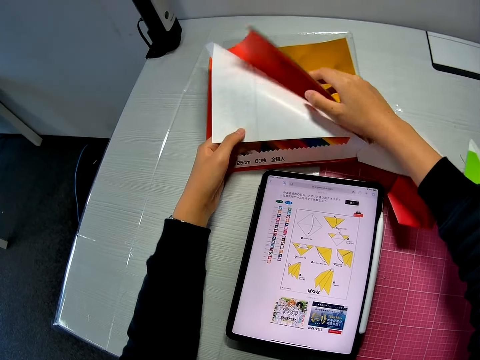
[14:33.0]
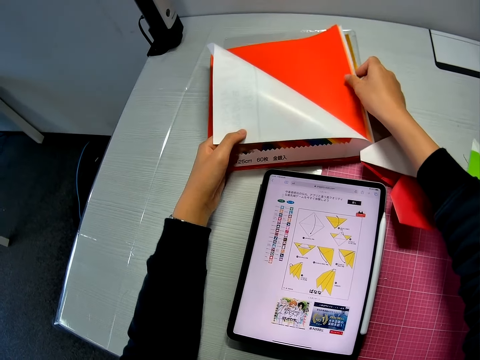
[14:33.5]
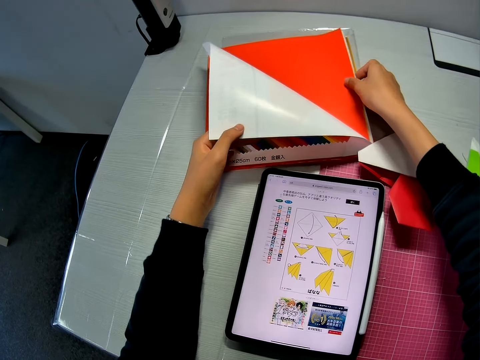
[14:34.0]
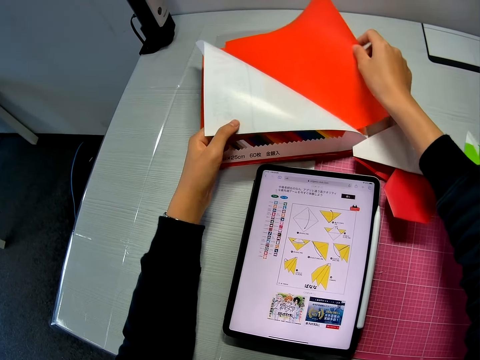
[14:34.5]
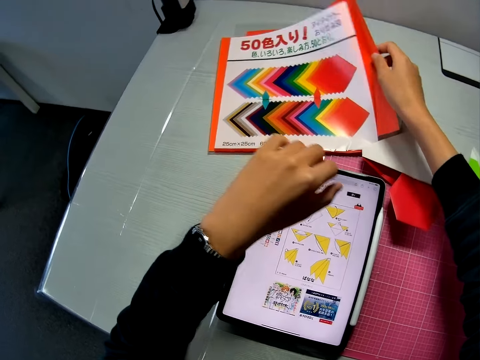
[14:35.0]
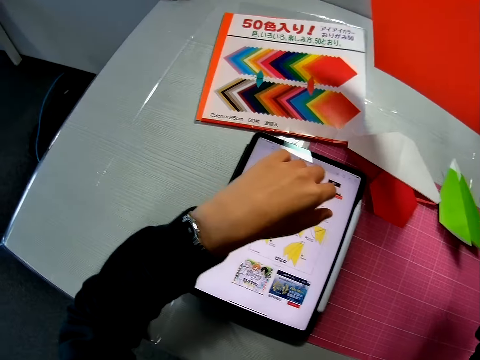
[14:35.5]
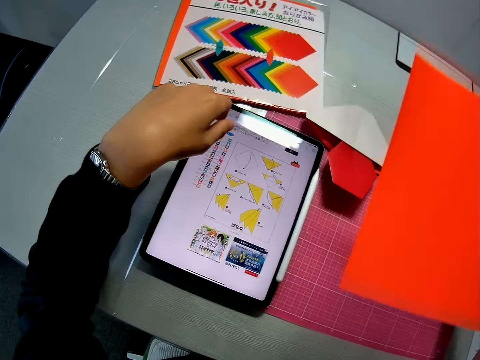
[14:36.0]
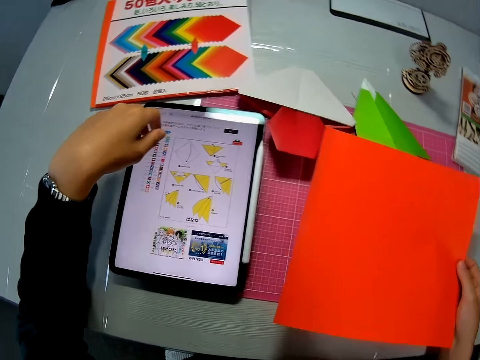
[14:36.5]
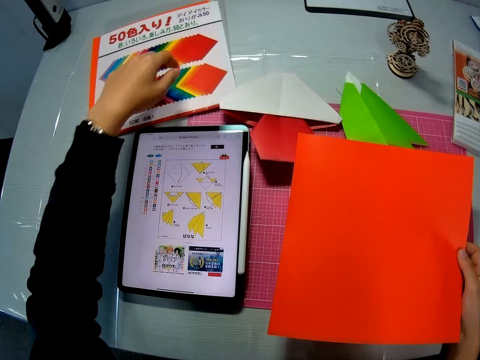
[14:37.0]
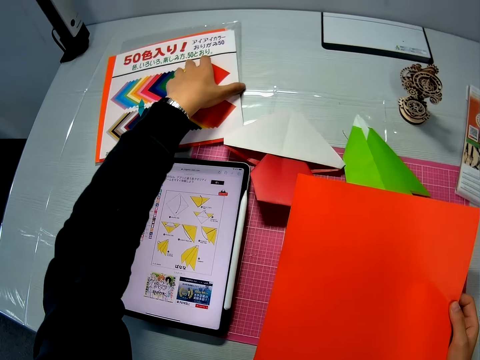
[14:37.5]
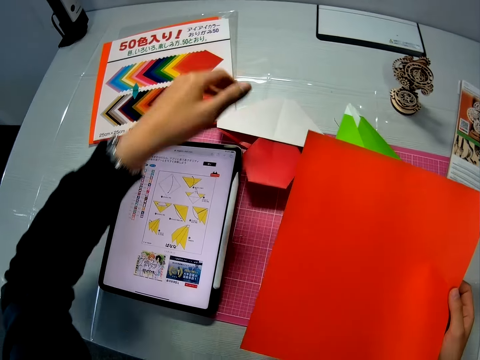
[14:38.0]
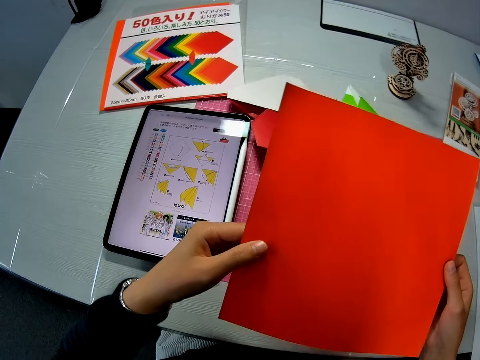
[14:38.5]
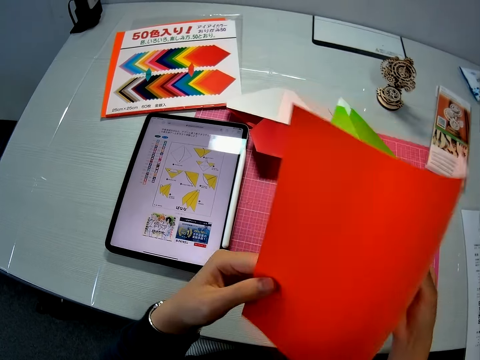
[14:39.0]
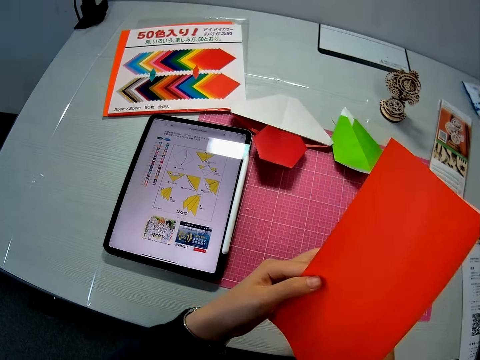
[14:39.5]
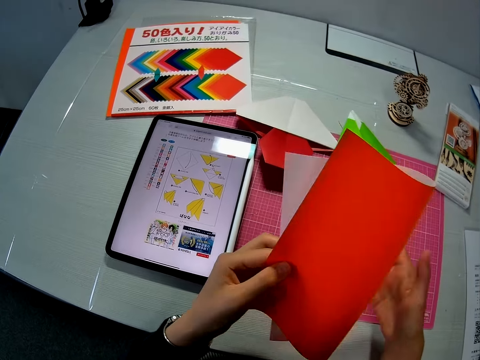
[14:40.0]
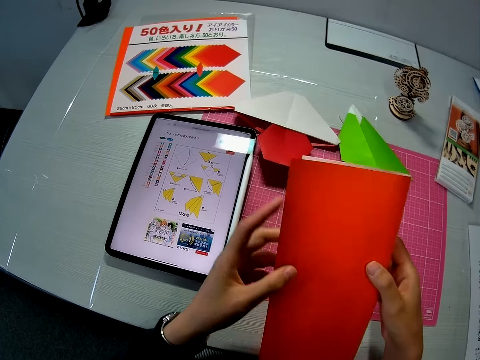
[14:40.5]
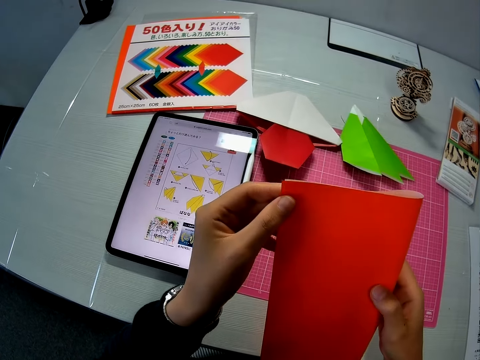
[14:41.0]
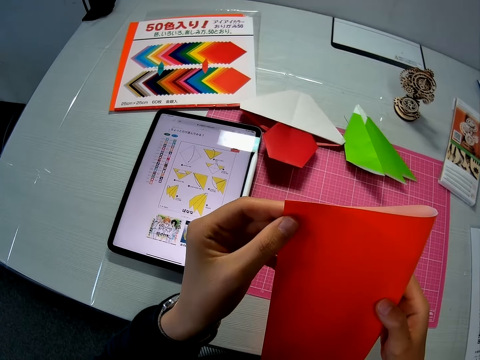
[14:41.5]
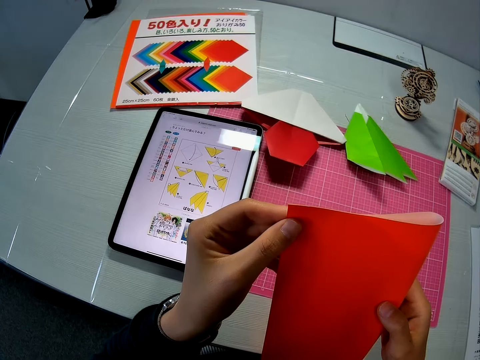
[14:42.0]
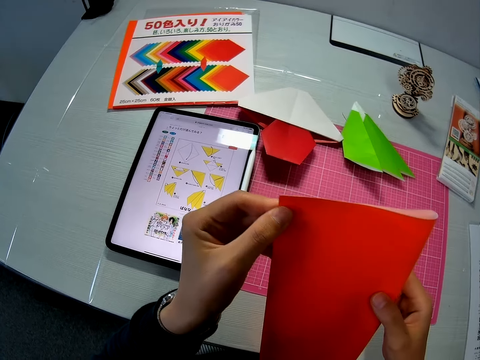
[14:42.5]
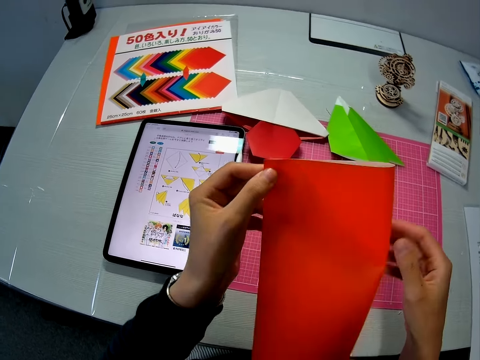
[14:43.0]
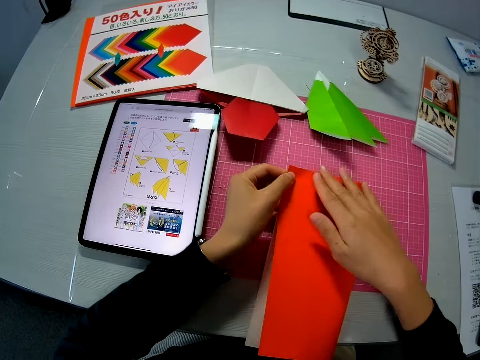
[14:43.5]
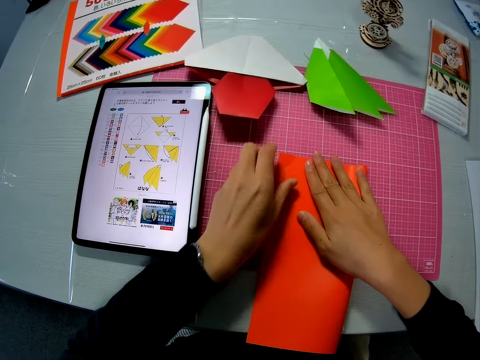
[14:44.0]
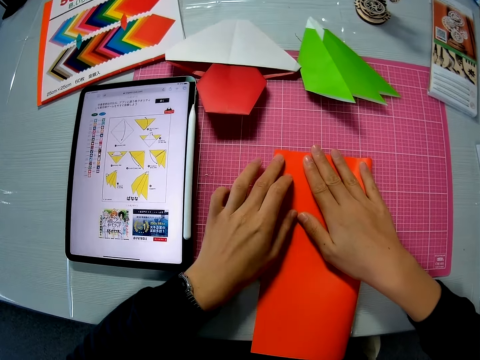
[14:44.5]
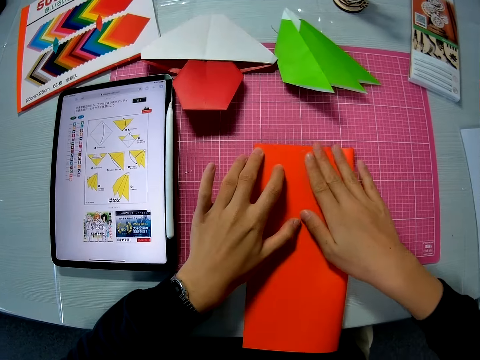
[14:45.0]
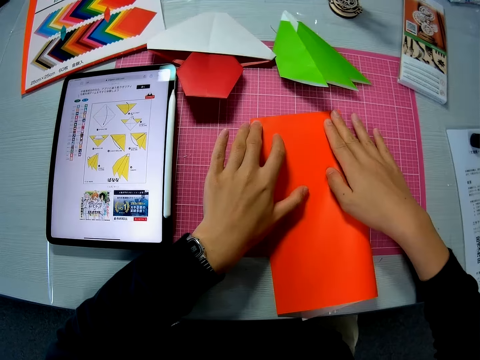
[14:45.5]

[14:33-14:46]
The camera wearer lifts the hand. She removes an orange paper from the colored sketchbook. She moves the papers. She adjusts the sketchbook on the table. She holds the paper. She folds the orange paper in her hands. She puts the paper on the cutting mat. She folds the paper.

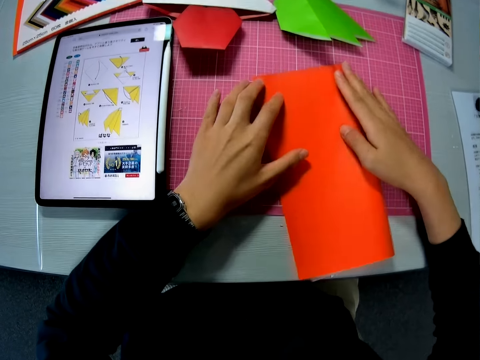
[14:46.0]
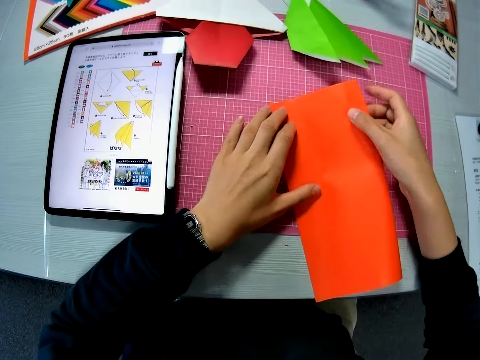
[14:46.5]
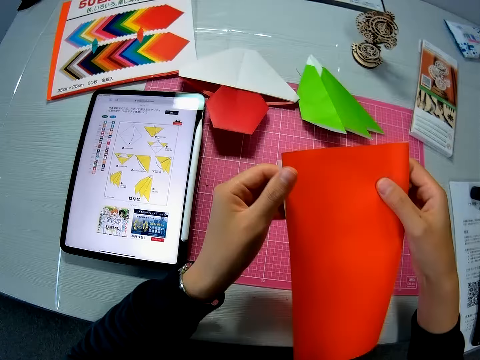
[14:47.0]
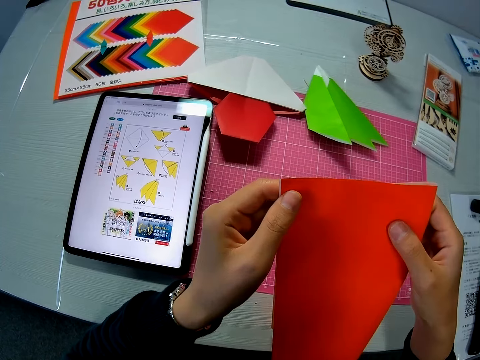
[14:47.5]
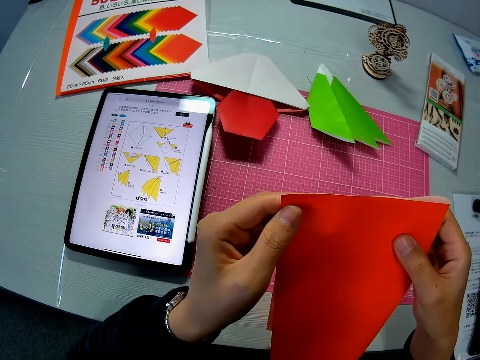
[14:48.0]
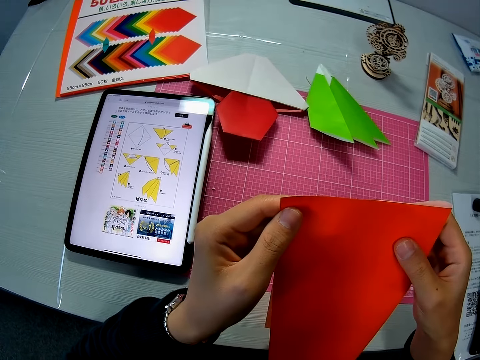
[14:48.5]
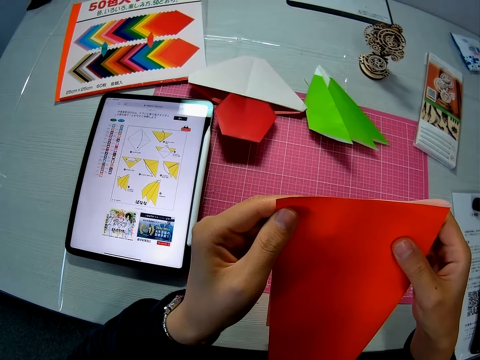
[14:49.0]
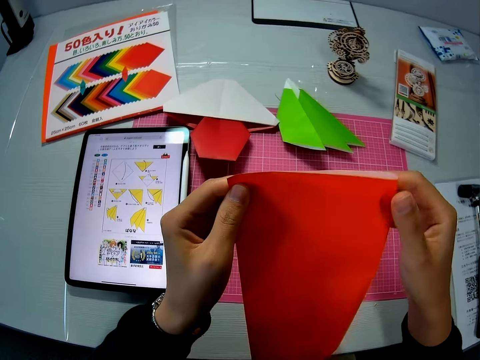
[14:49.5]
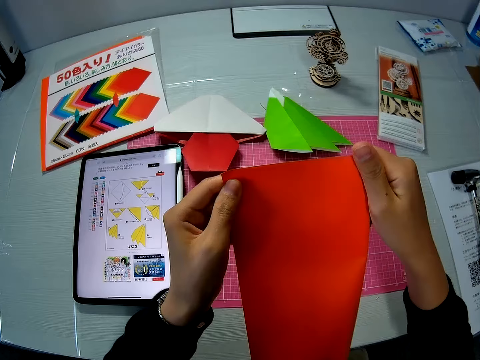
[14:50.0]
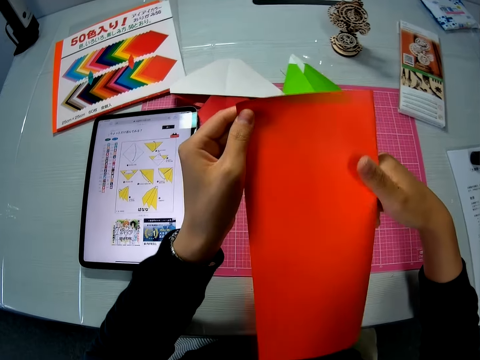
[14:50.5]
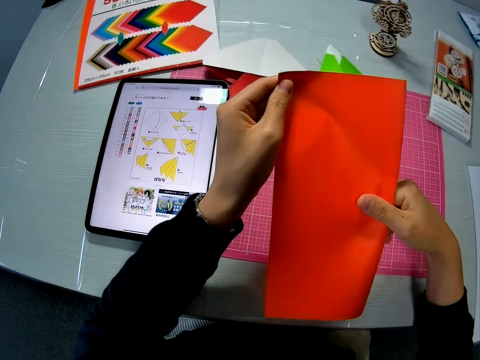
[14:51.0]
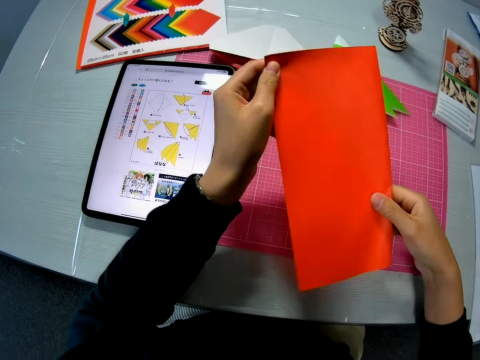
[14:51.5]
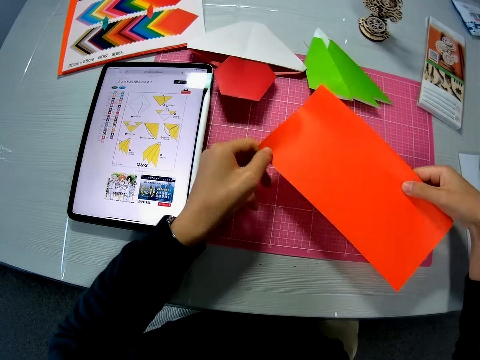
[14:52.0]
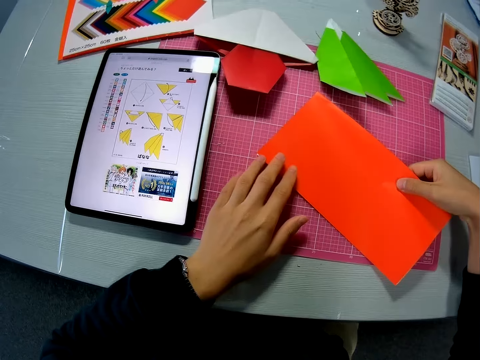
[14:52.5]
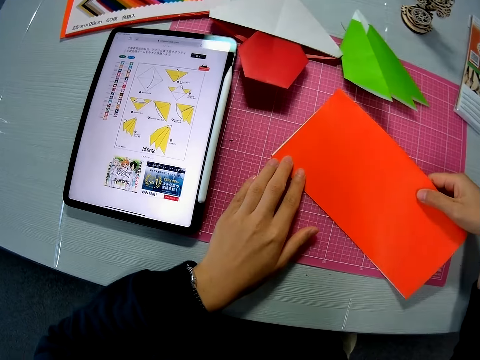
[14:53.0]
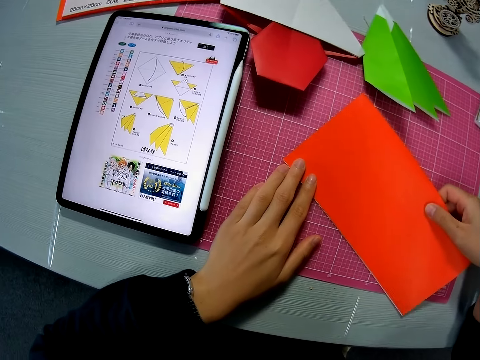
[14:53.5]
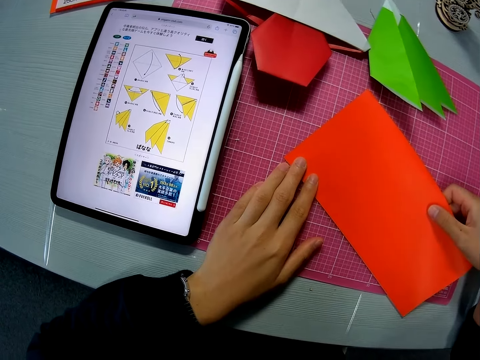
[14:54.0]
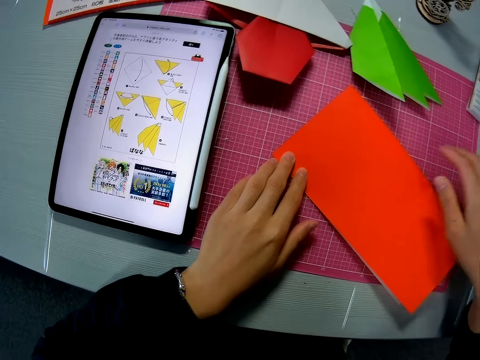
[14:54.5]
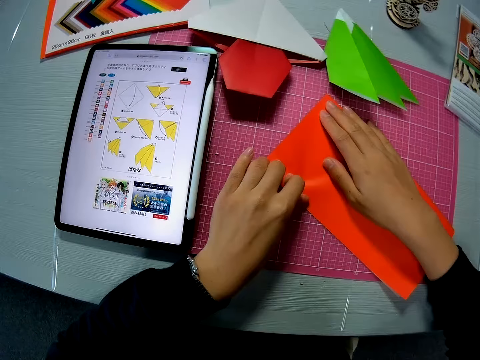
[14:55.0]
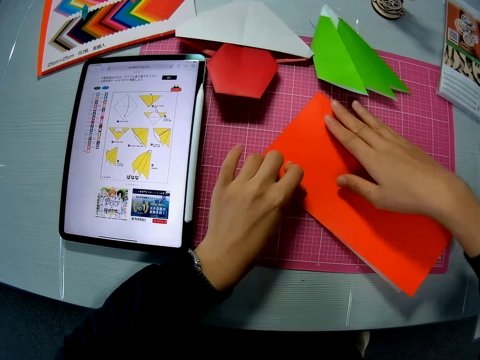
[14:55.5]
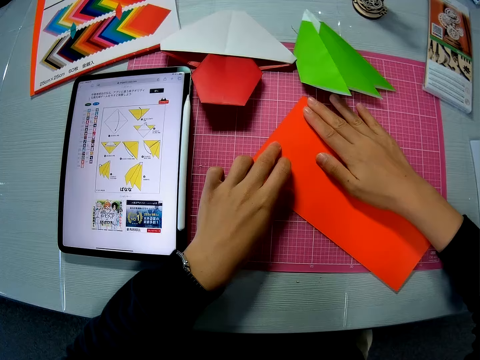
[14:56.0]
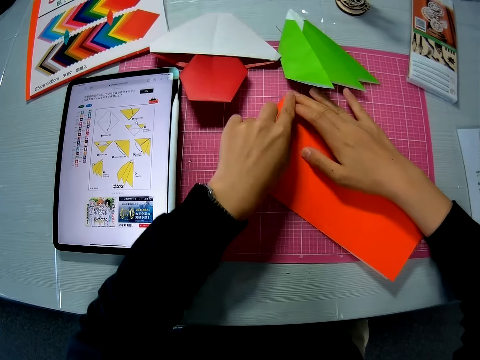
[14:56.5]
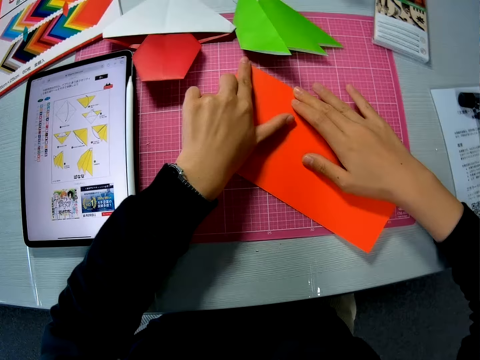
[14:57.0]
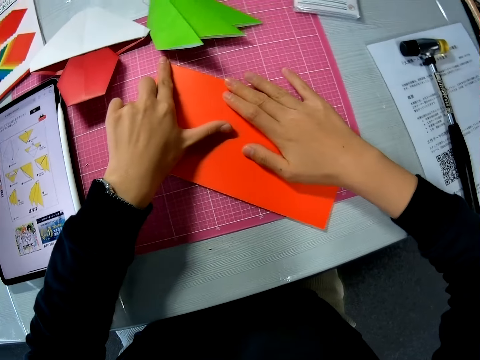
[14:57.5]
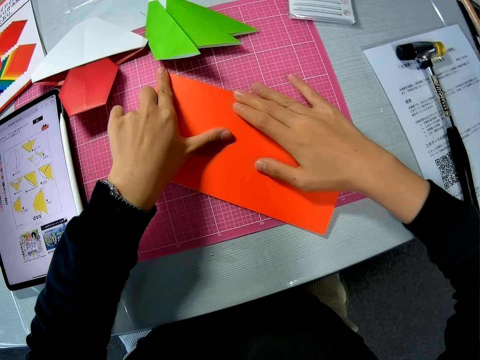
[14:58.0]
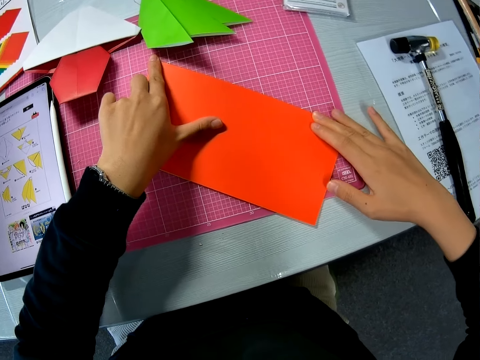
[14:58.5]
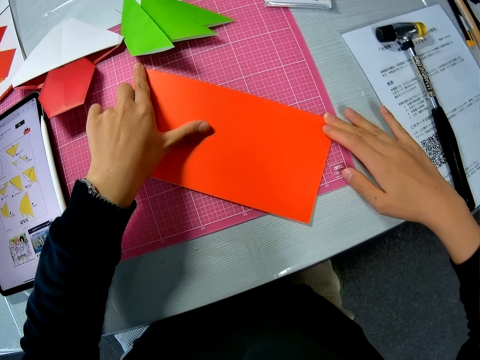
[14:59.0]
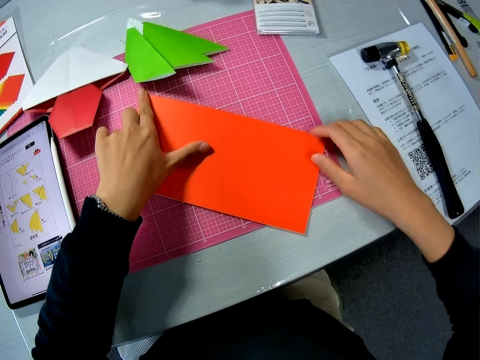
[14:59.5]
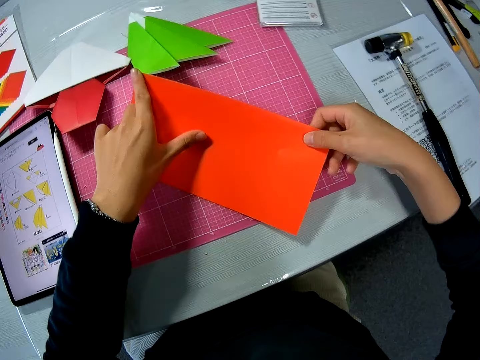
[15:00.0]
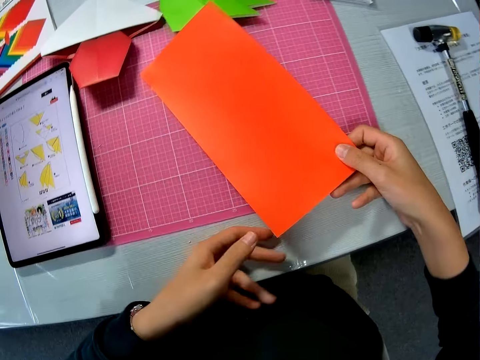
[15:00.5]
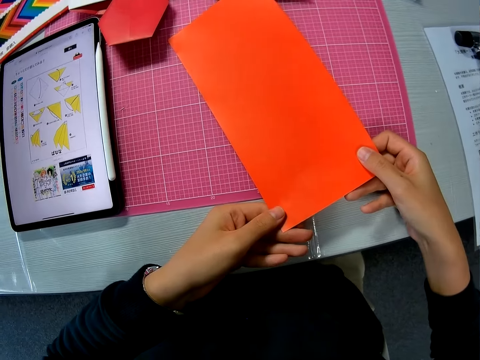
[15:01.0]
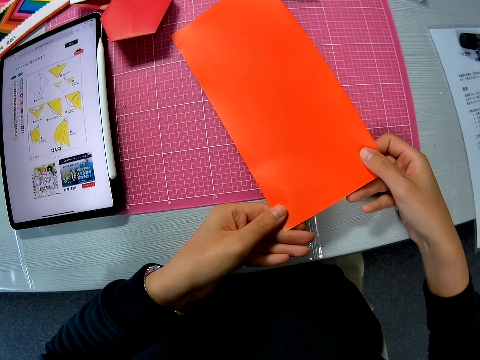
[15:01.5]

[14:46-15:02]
The camera wearer lifts the paper. She looks at the paper. She adjusts the orange paper in her hands. She folds the paper. She puts the paper on the cutting mat. She folds the paper. She adjusts the orange paper on the table.
